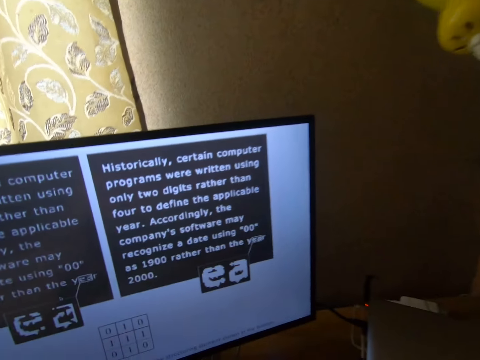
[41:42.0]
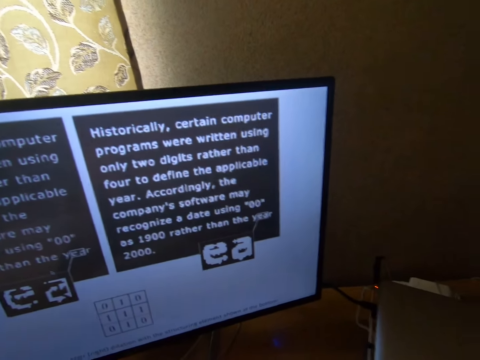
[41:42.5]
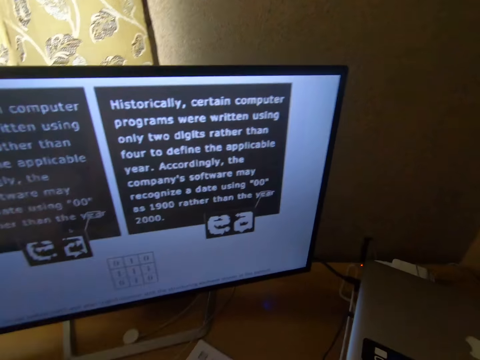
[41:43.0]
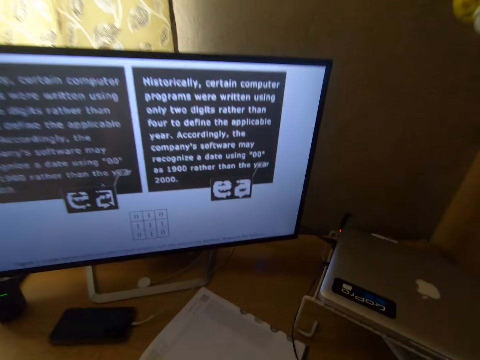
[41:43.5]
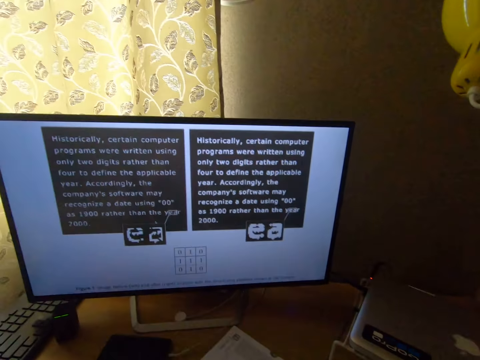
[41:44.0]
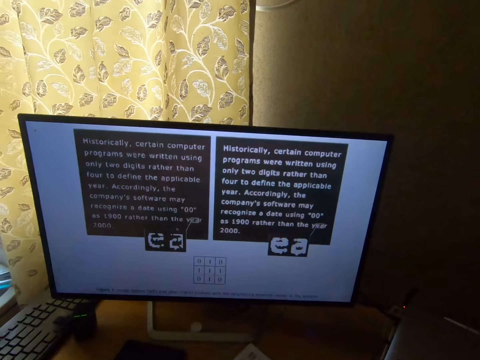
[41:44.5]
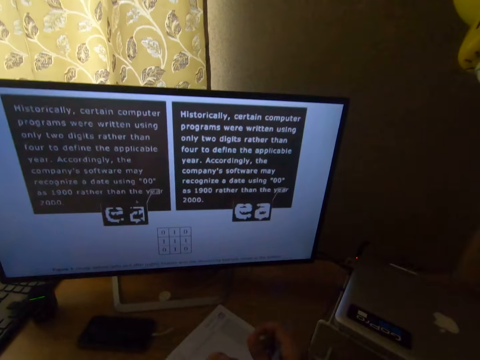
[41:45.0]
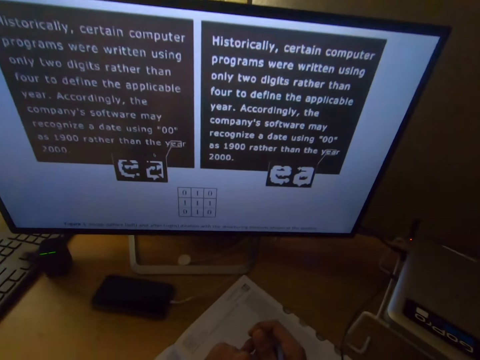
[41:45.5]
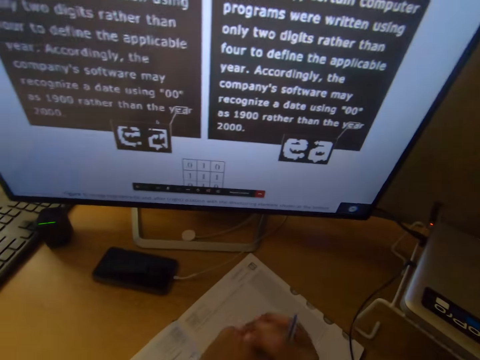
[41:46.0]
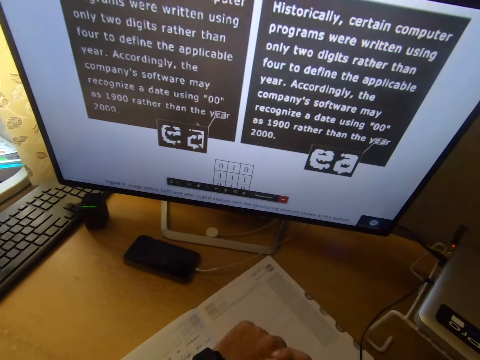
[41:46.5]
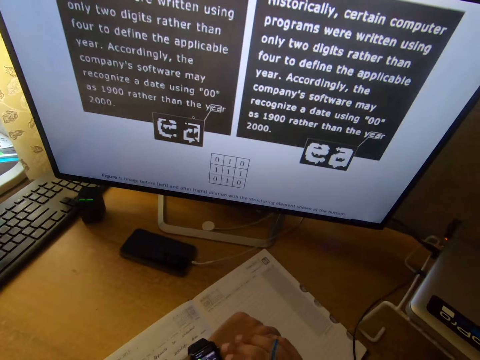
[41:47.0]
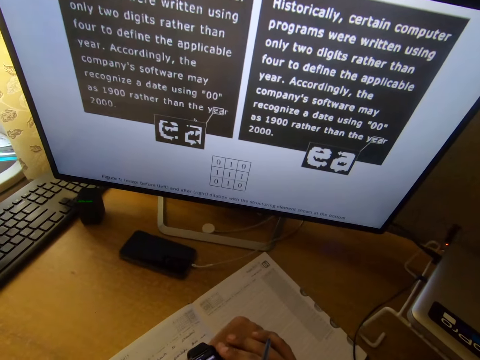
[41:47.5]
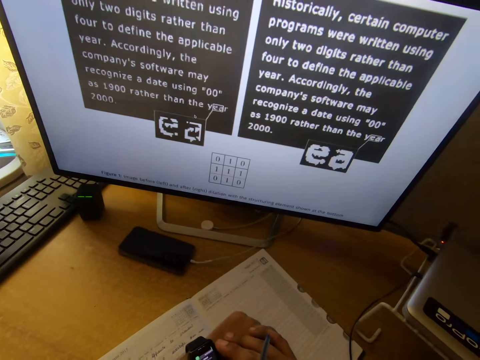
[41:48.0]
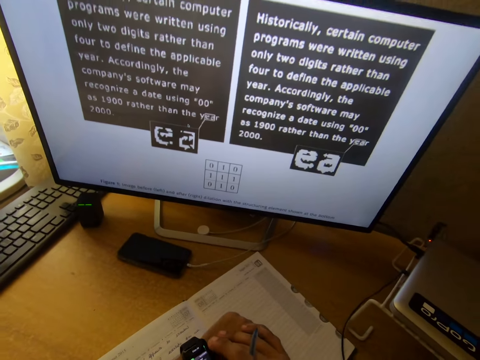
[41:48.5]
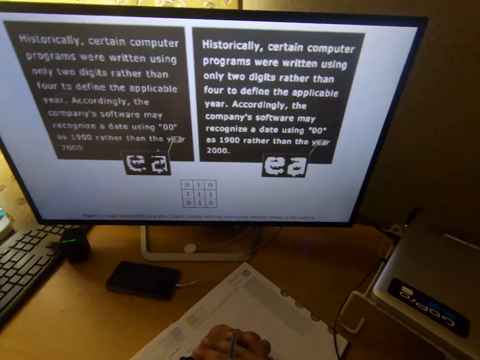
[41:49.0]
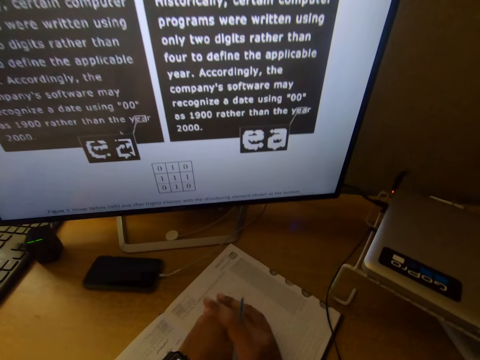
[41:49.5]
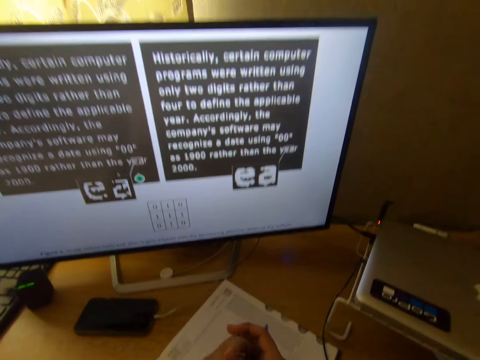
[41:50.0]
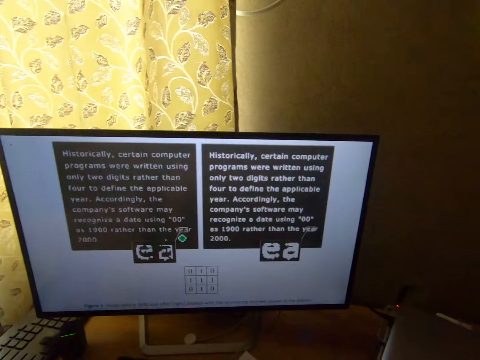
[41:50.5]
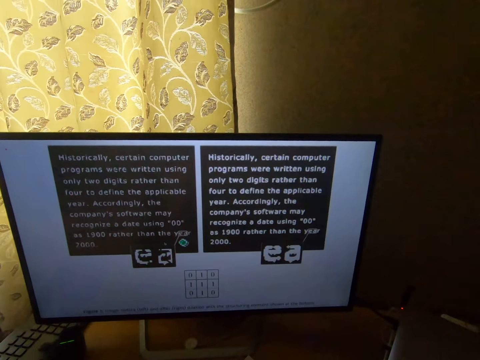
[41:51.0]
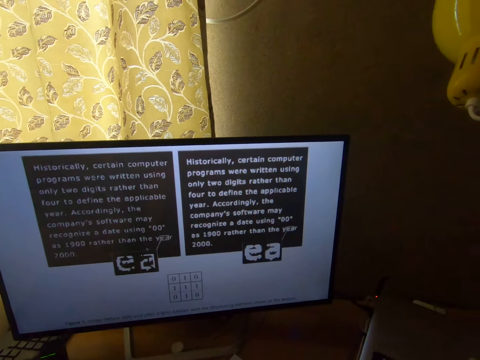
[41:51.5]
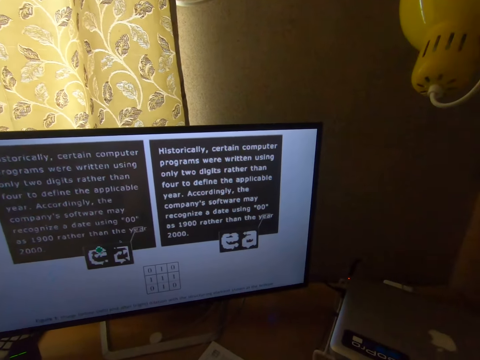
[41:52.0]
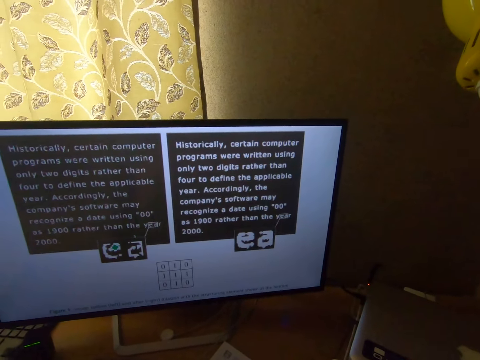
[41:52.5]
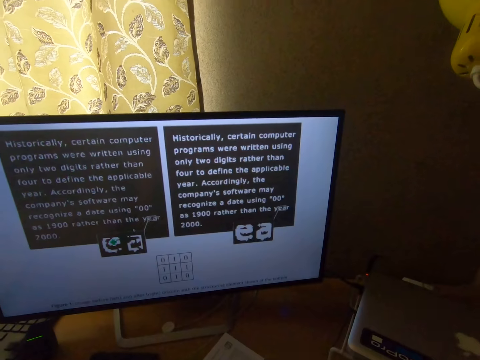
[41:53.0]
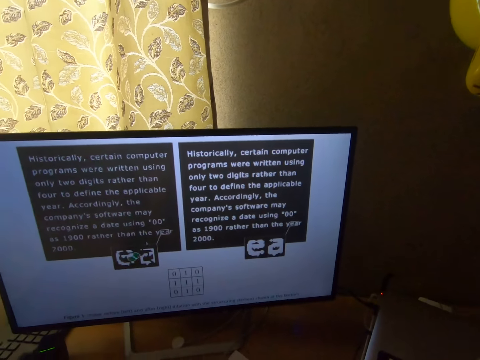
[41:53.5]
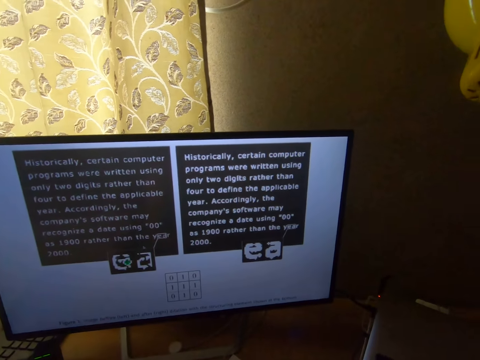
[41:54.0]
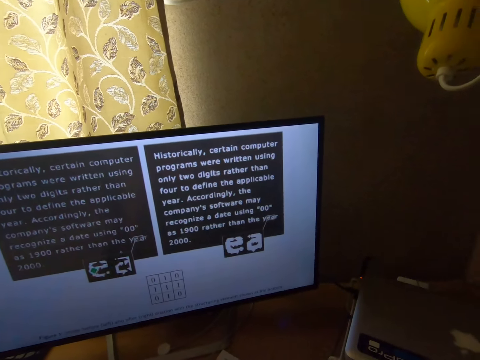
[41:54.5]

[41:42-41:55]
The camera wearer puts his right hand on the book. He puts his hands together. He rubs his left hand with his right hand. He stares at the computer.

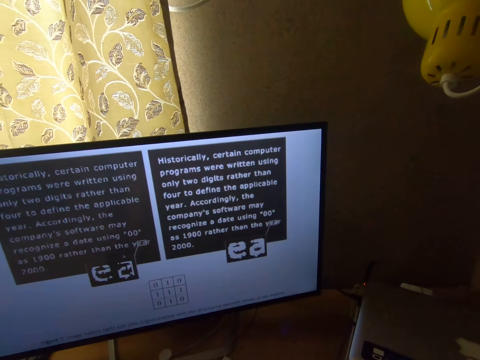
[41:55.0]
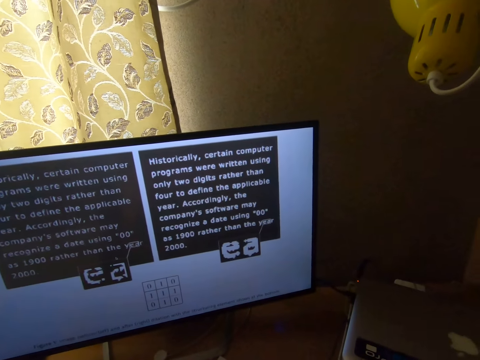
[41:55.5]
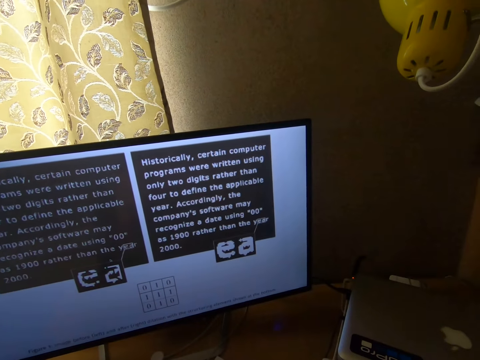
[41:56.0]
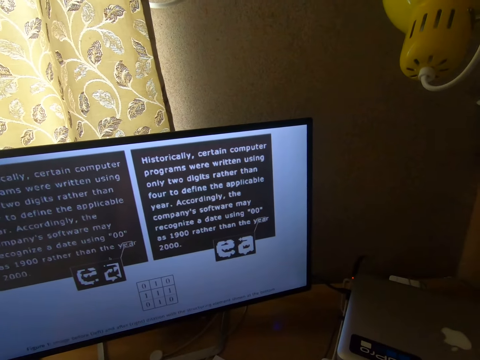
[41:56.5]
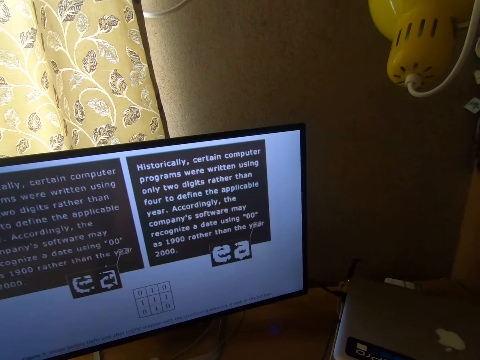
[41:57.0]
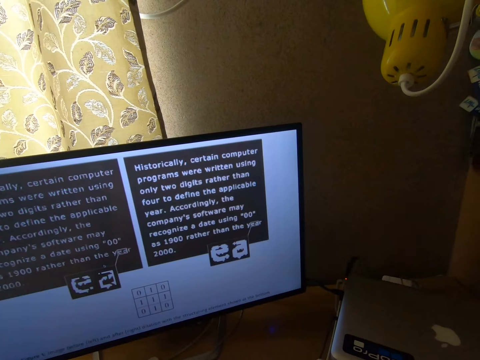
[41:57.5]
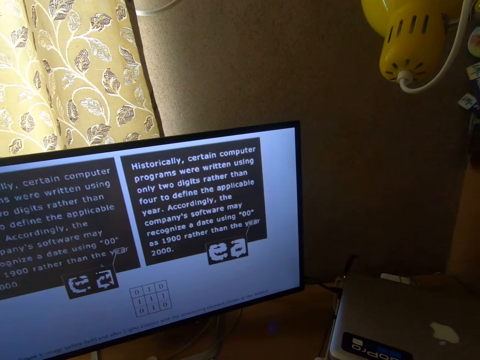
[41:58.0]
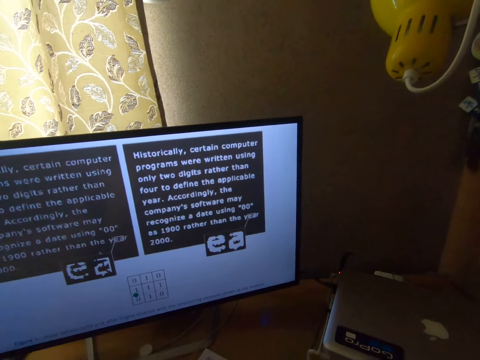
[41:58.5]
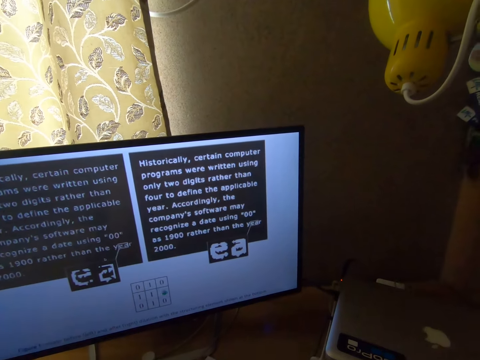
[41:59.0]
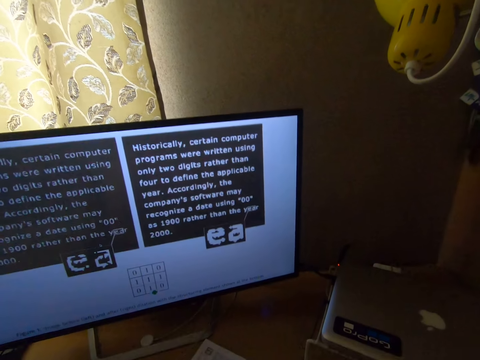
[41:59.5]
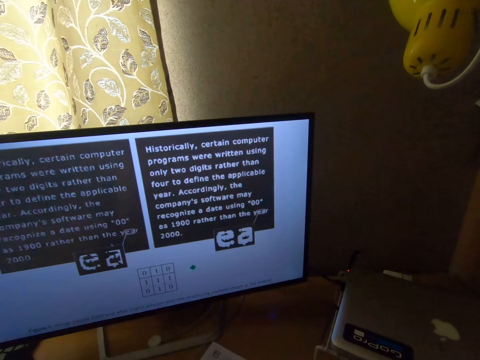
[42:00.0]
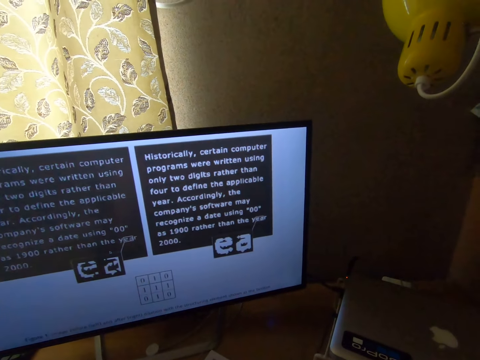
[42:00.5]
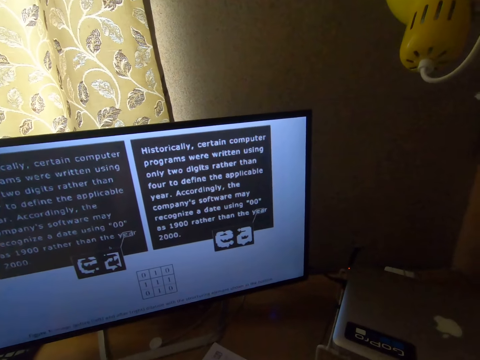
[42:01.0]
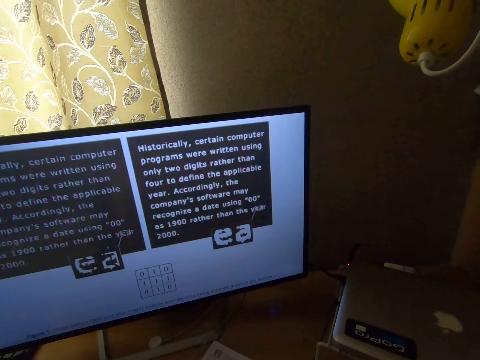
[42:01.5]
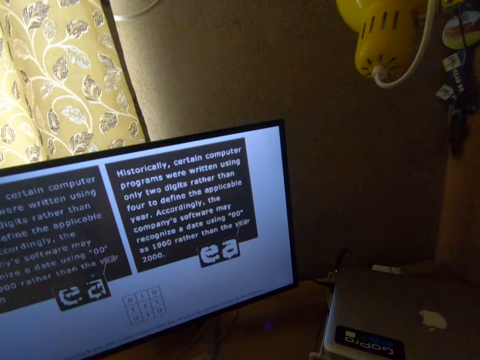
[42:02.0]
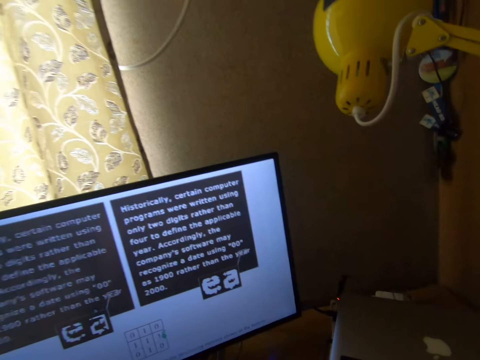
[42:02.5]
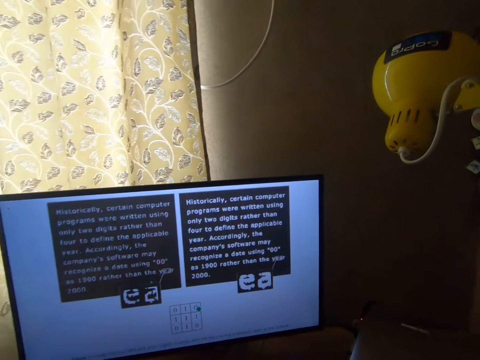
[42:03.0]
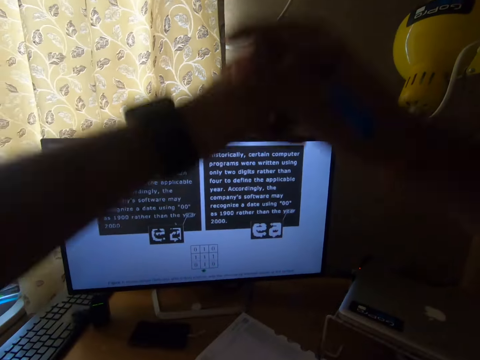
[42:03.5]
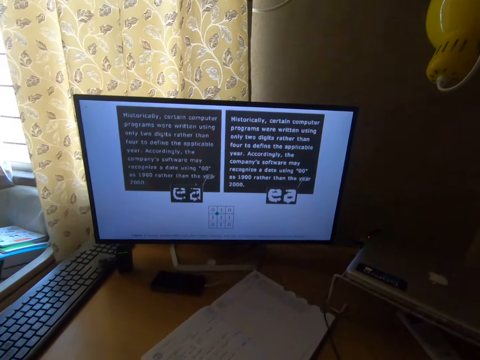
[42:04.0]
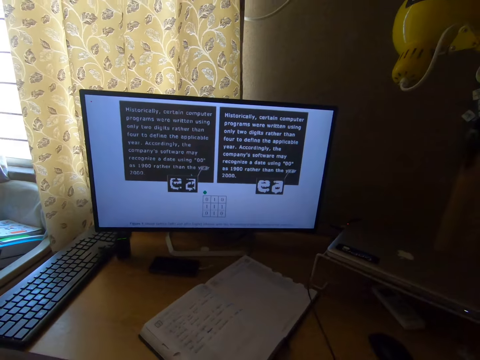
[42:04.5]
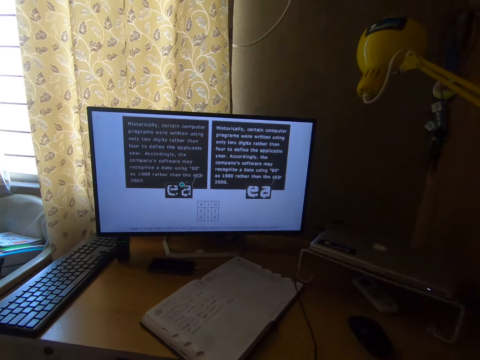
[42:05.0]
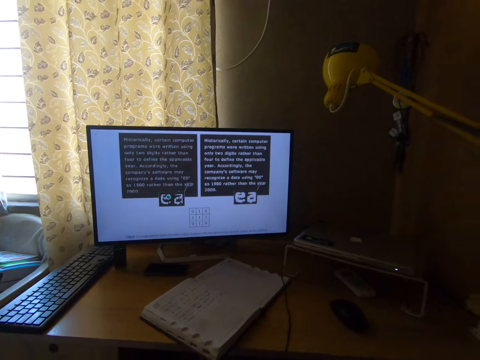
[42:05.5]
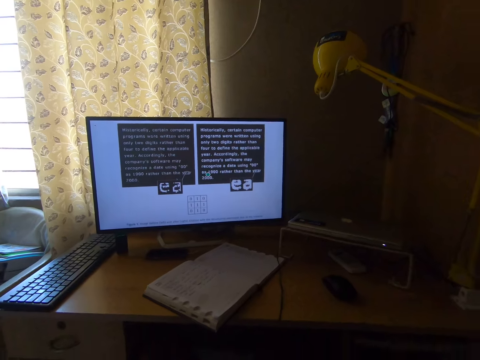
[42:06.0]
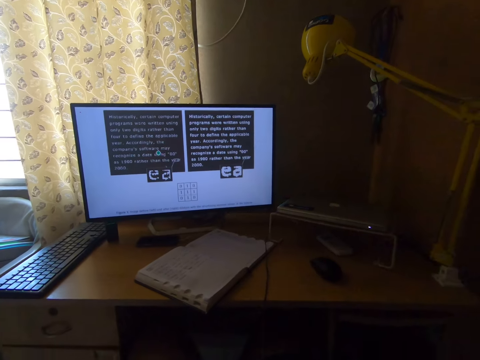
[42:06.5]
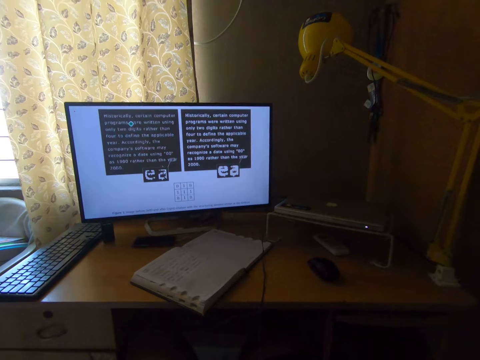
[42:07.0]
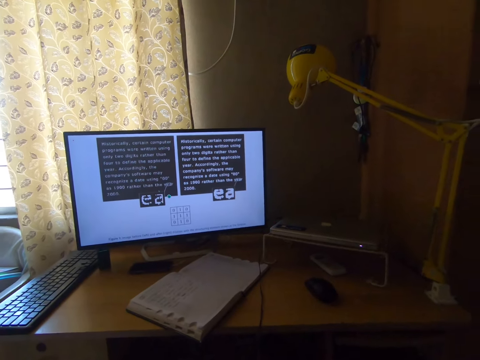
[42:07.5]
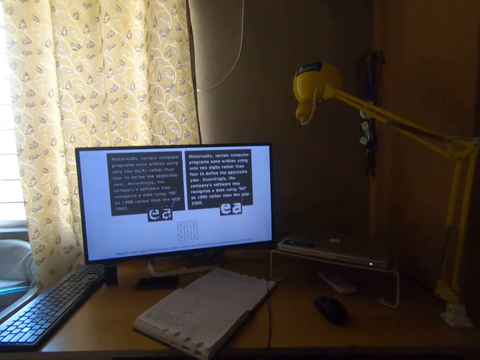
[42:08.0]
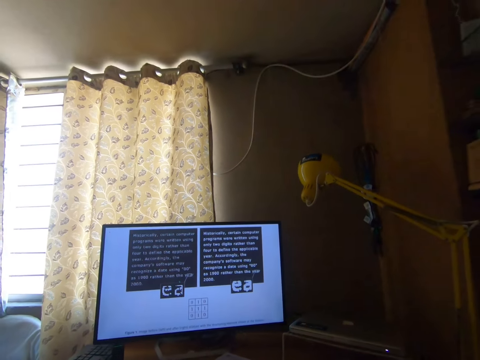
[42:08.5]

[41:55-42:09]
The camera wearer raises his hands. He stretches his hands.
